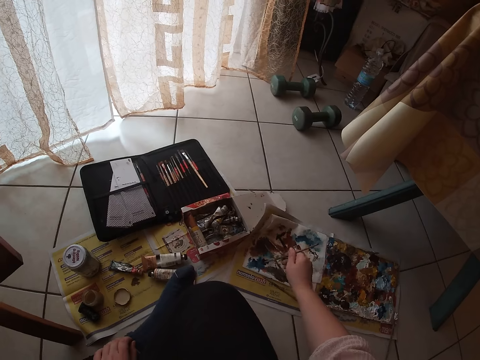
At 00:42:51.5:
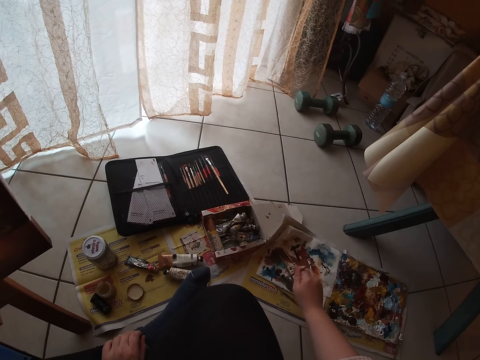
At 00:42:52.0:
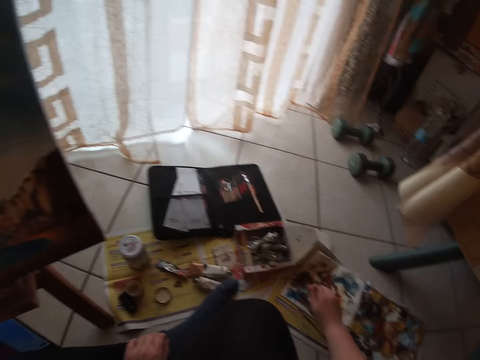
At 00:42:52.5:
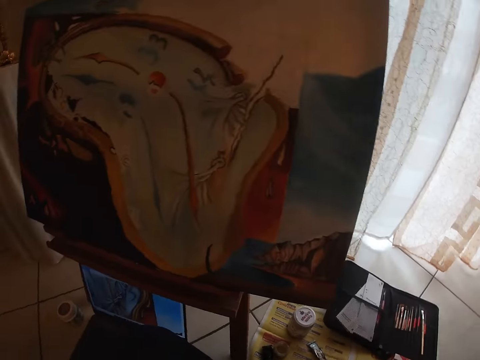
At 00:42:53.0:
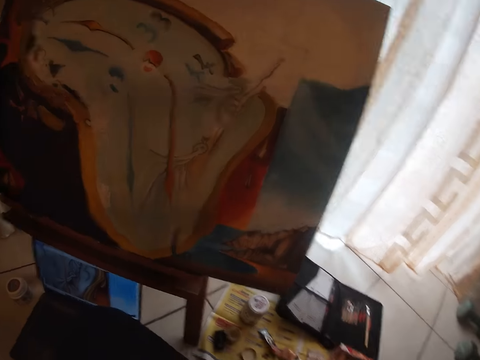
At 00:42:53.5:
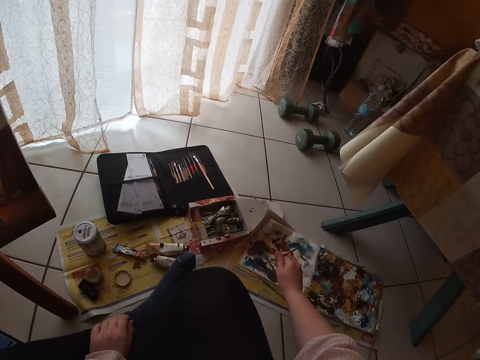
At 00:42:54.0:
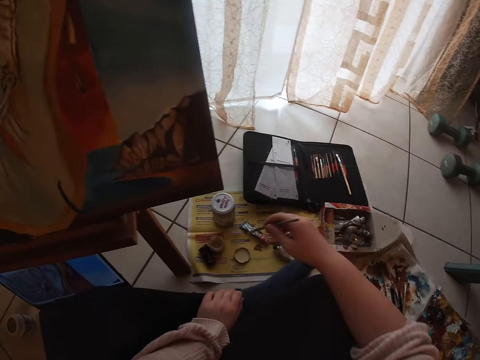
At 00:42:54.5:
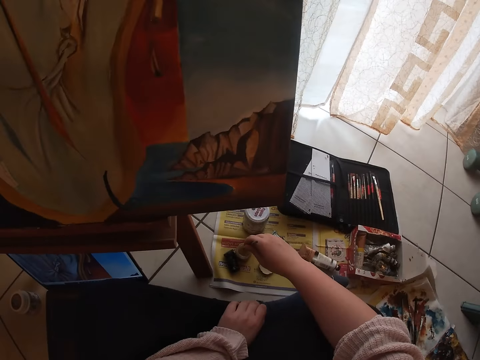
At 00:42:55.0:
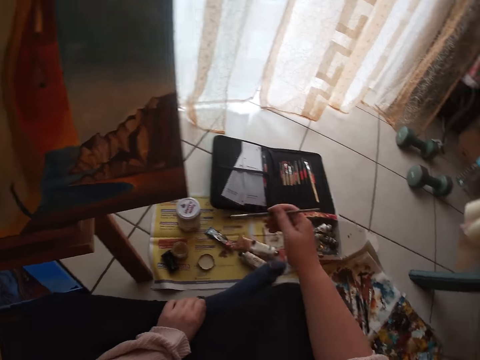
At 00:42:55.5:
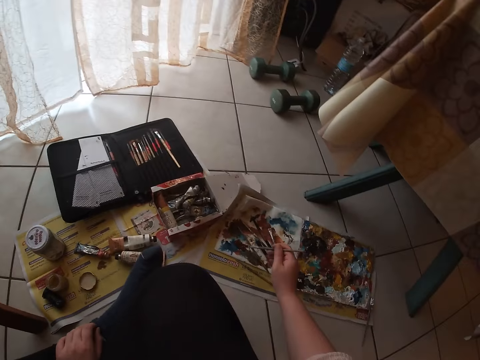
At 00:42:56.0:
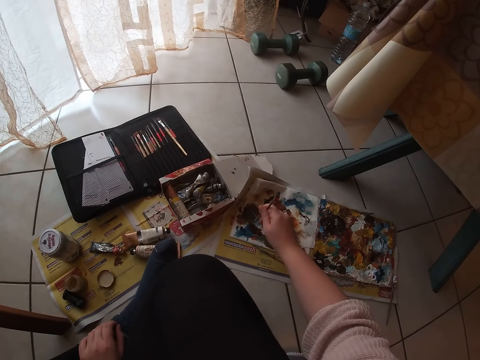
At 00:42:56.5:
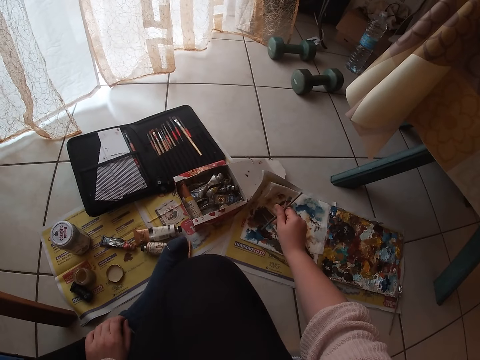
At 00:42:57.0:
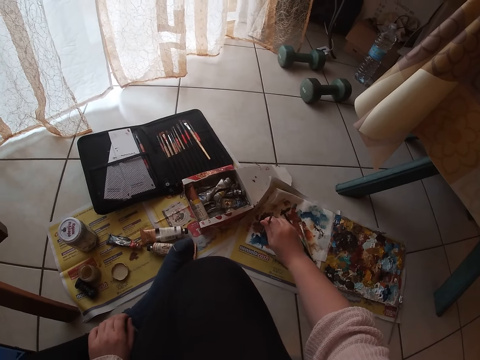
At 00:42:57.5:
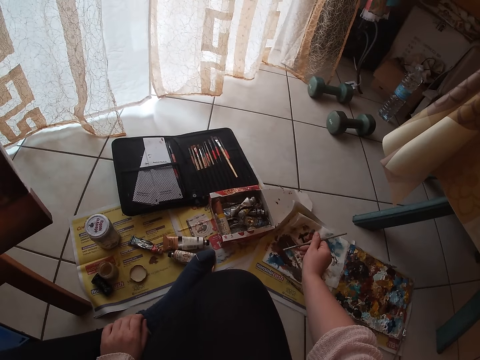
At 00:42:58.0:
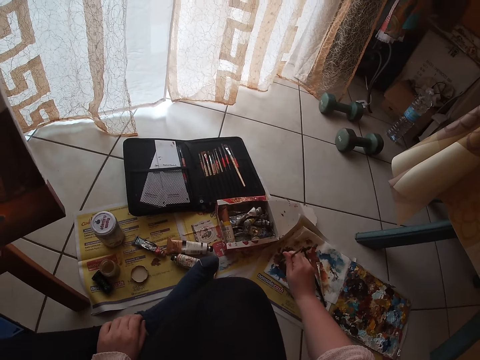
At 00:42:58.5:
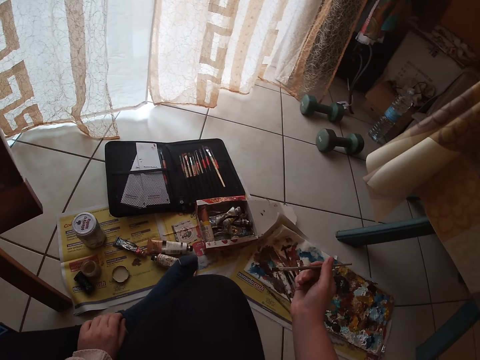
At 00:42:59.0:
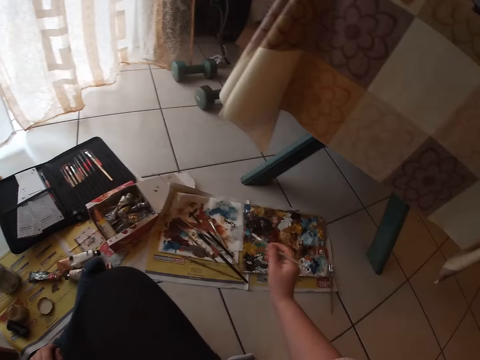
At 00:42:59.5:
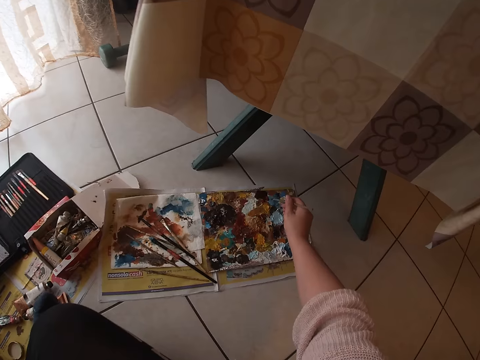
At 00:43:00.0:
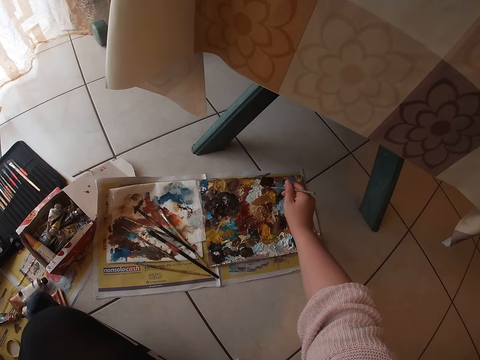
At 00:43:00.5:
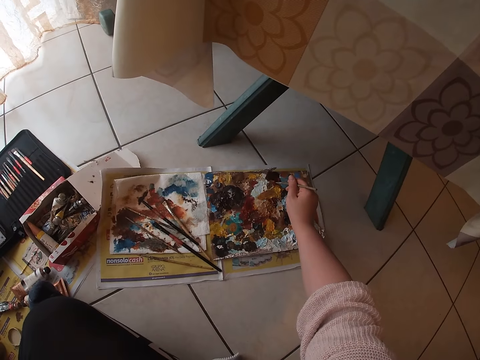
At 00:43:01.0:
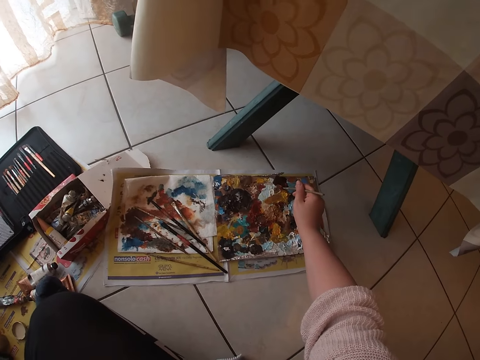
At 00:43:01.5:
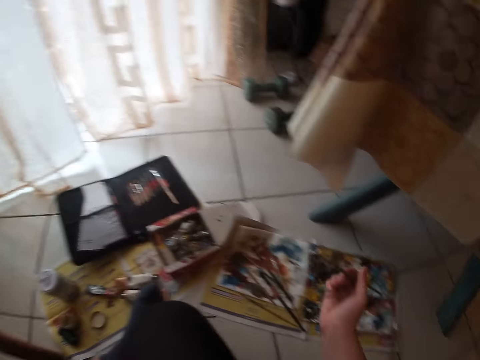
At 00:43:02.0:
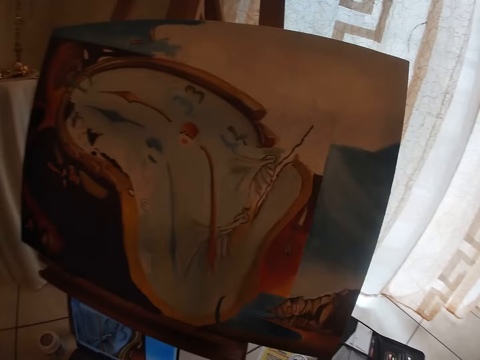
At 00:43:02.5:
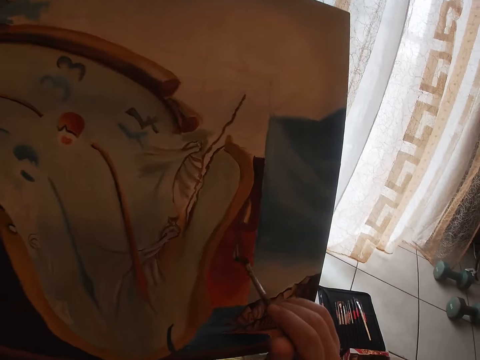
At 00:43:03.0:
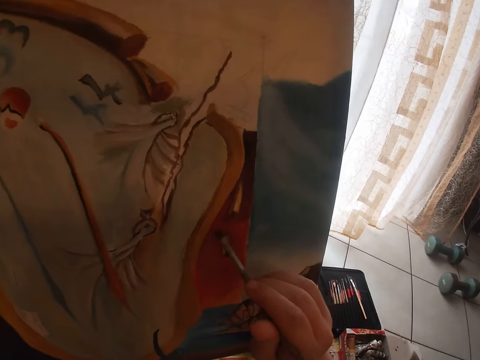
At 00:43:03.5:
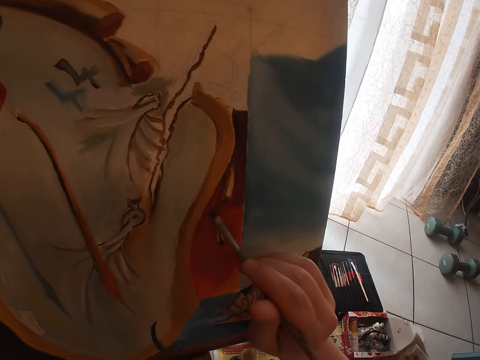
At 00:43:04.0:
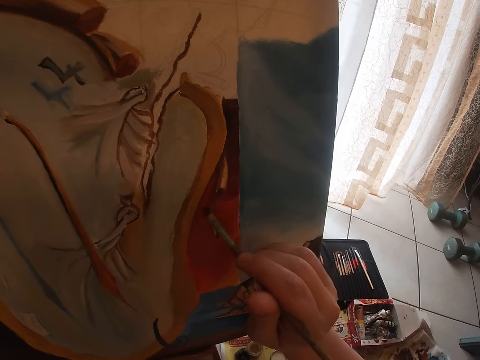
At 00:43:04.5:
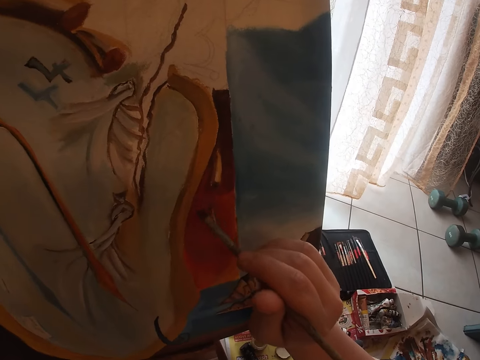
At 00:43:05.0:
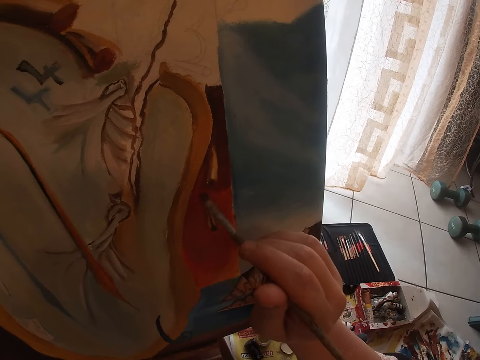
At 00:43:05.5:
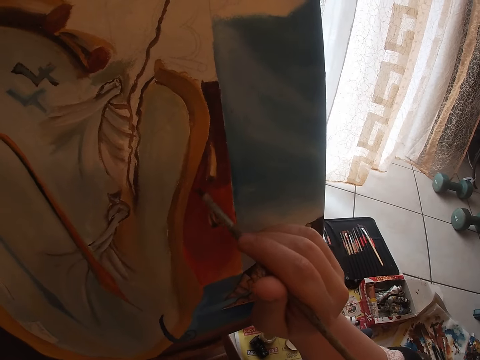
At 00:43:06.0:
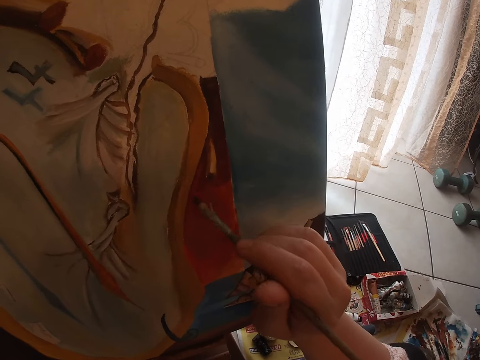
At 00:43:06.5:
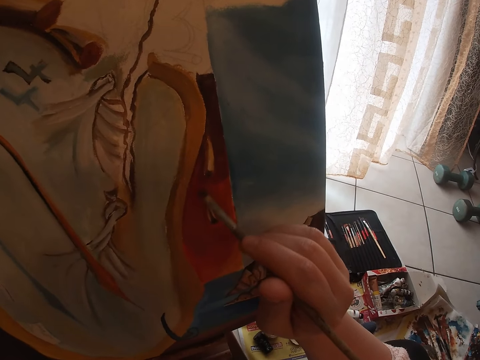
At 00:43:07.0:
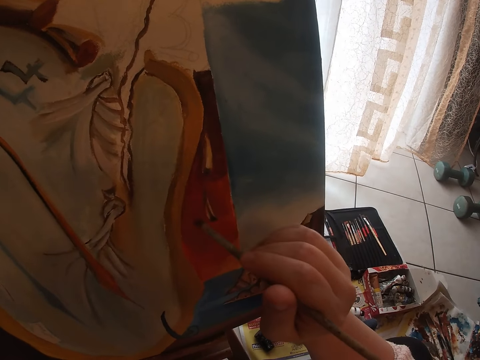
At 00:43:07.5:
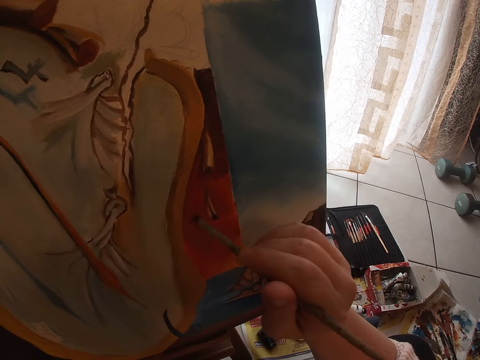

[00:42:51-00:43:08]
The camera wearer takes the paint on the paint palette. They clean the sable brush or drawing brush on a paper on the floor. They dip the sable brush into a container of water on the floor. They take the paint on the paint palette. They clean the sable brush on the paper on the floor. They dab paint on the palettes with the sable brush. They paint the drawing board with the drawing brush.

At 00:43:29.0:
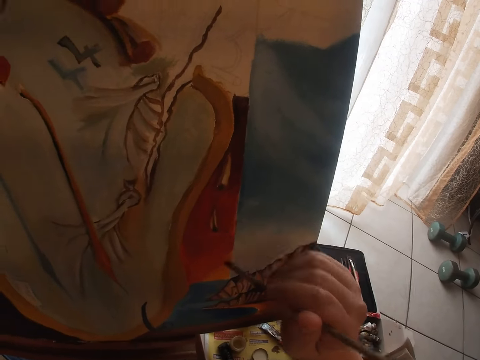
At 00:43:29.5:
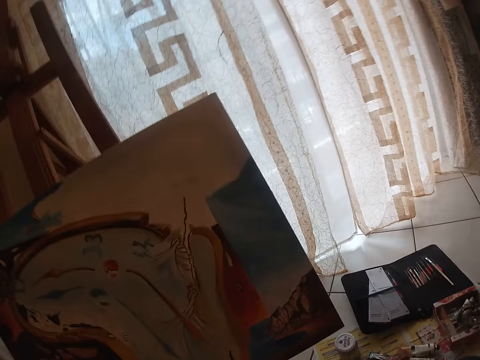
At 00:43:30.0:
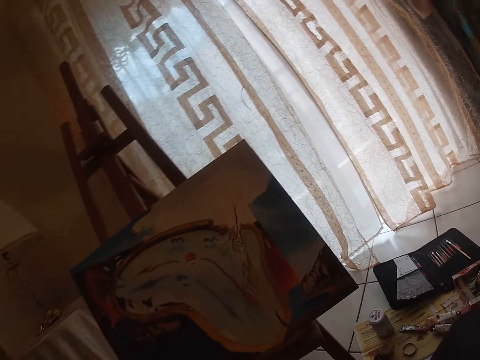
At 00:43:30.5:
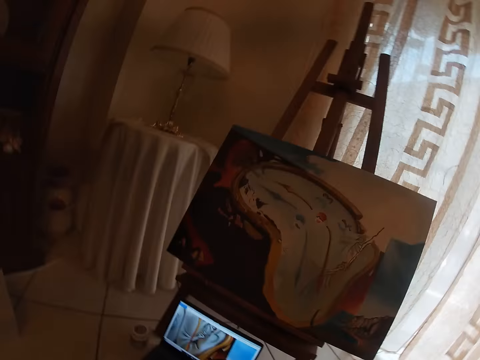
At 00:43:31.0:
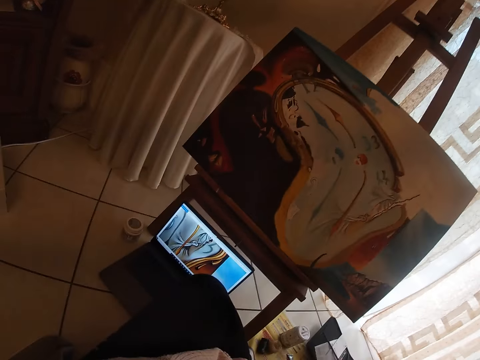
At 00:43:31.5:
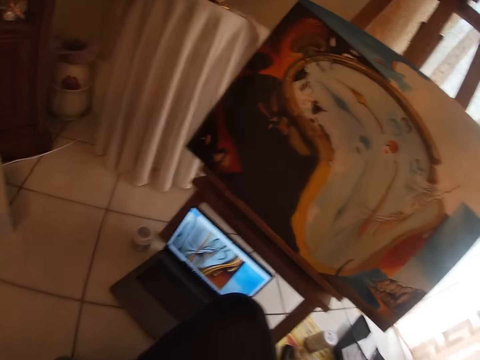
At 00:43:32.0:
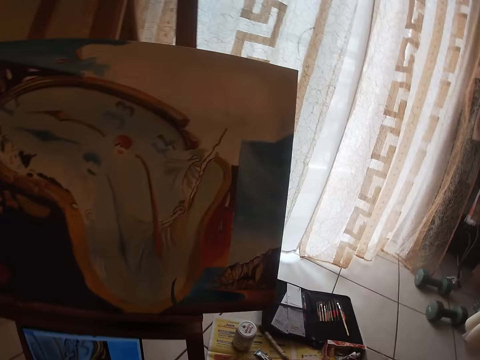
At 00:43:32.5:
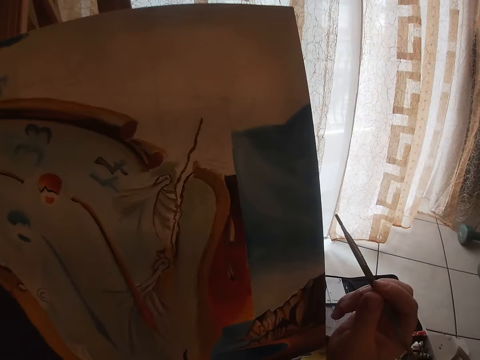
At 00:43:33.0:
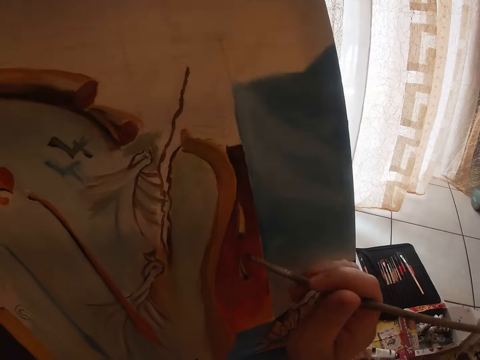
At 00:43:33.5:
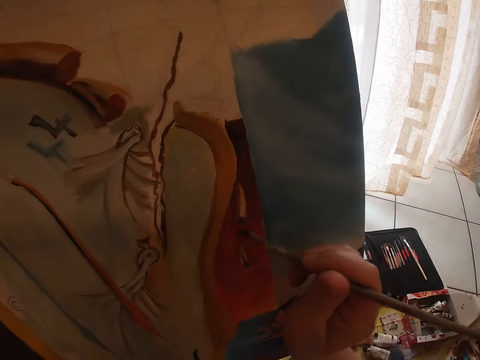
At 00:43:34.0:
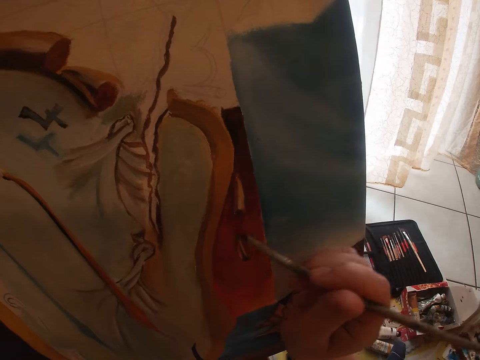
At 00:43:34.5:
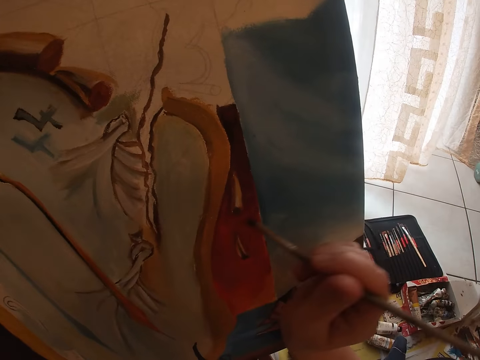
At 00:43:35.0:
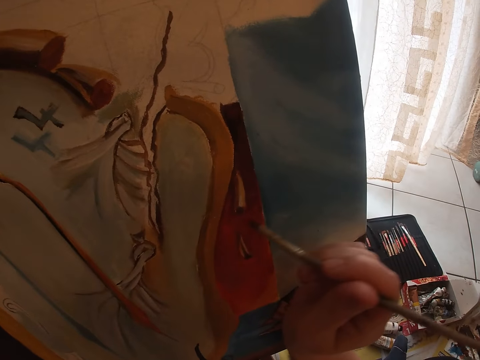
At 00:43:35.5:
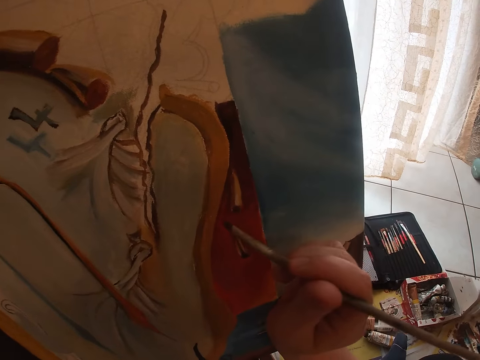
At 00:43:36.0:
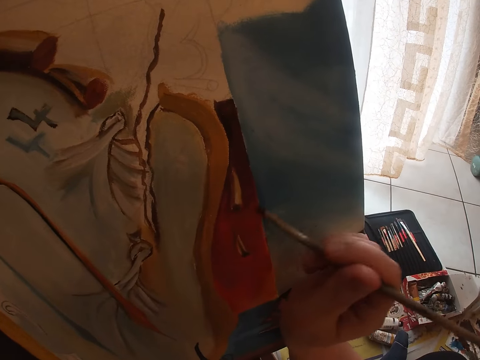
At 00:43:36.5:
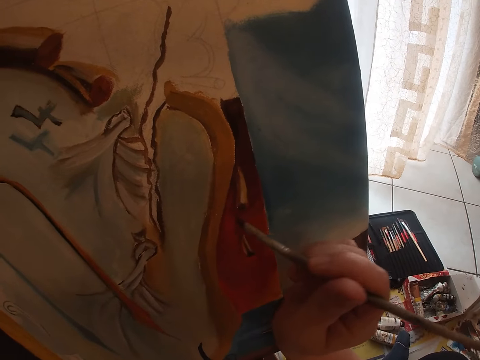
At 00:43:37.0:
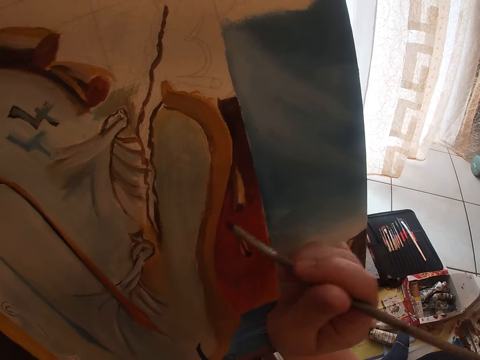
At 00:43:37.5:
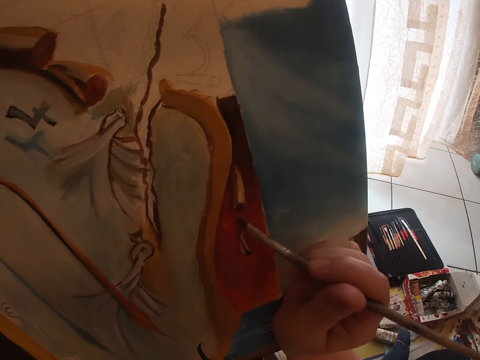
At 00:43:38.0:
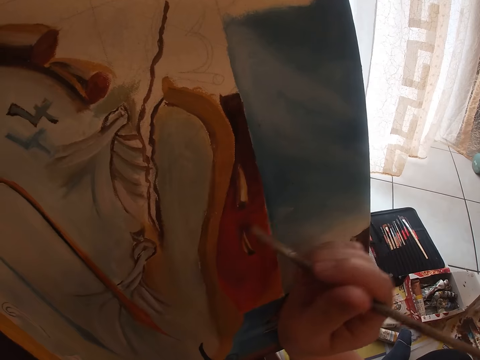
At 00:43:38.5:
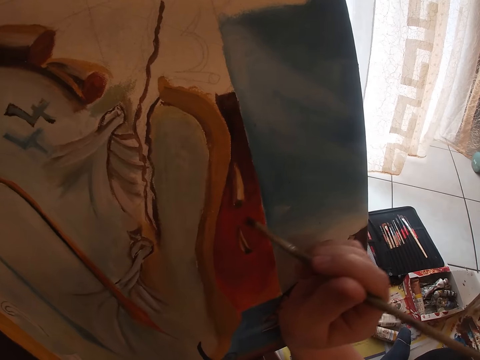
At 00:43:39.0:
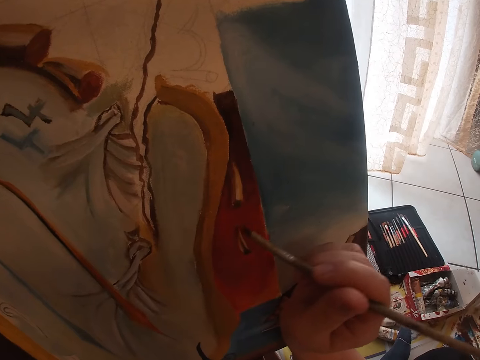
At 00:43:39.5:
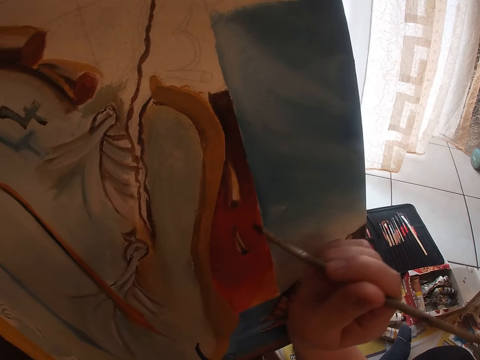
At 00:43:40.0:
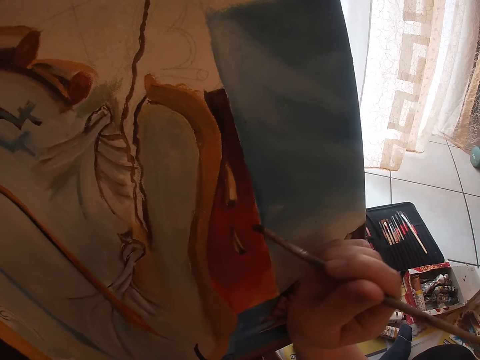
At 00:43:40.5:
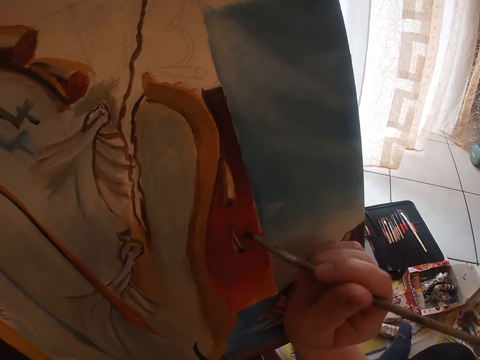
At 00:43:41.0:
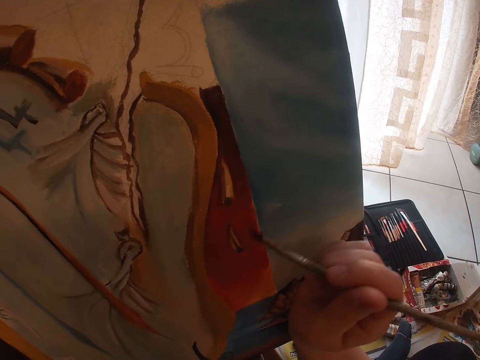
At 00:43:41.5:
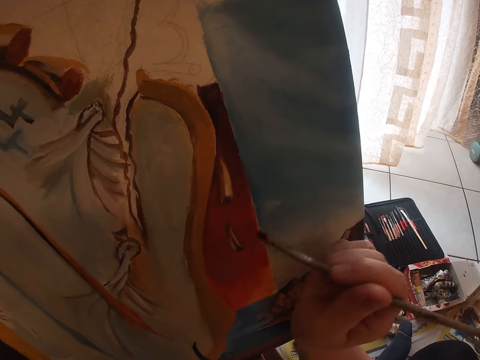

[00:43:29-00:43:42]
The camera wearer looks at the drawing board. They paint the drawing board with the drawing brush.
